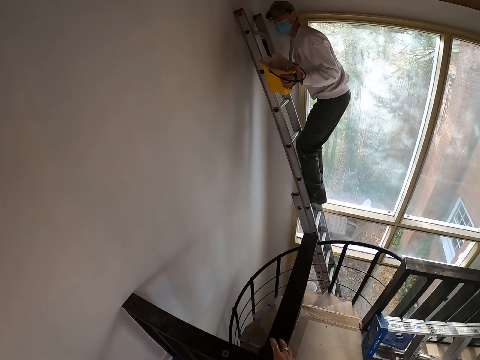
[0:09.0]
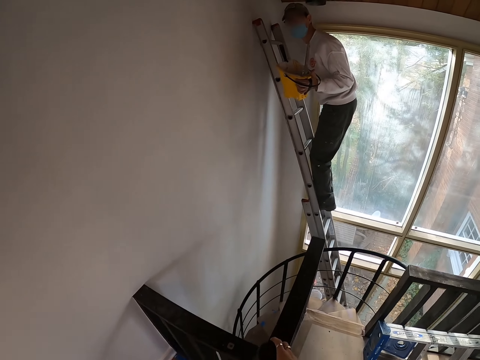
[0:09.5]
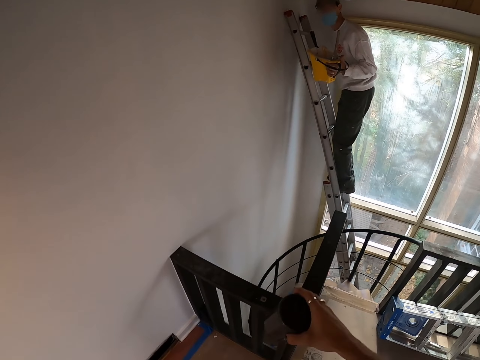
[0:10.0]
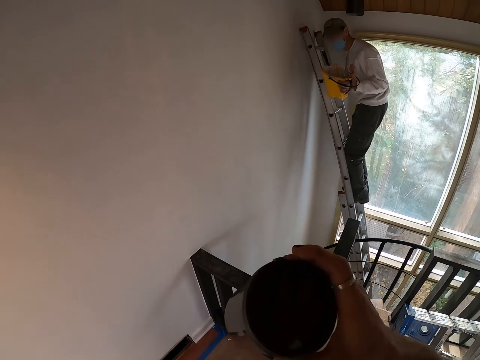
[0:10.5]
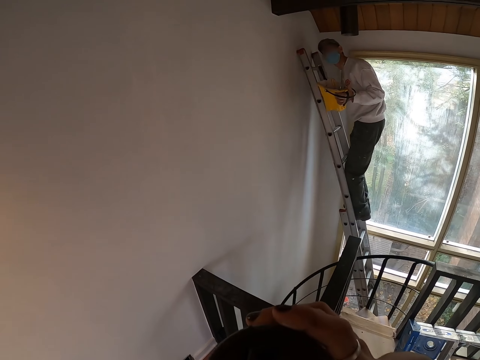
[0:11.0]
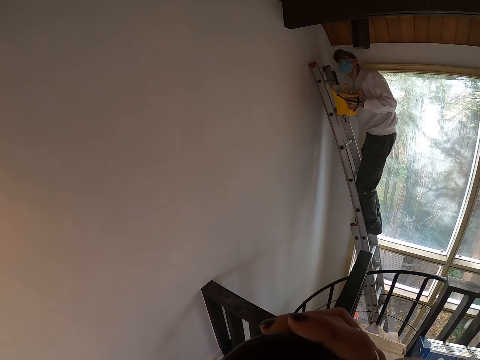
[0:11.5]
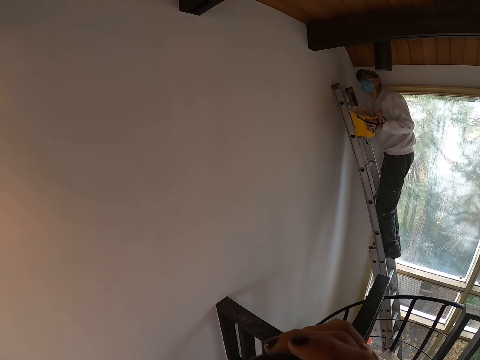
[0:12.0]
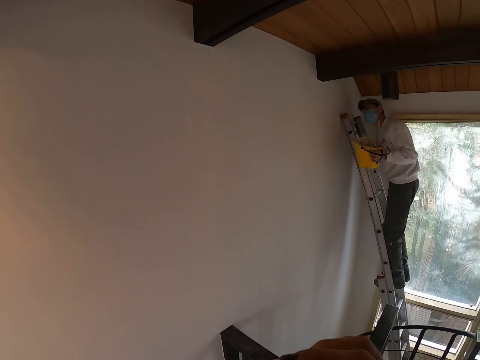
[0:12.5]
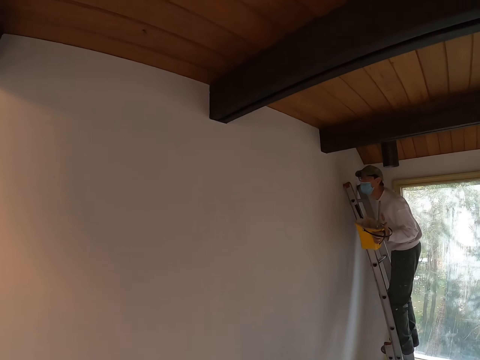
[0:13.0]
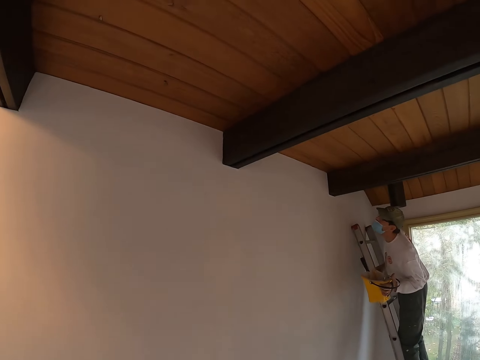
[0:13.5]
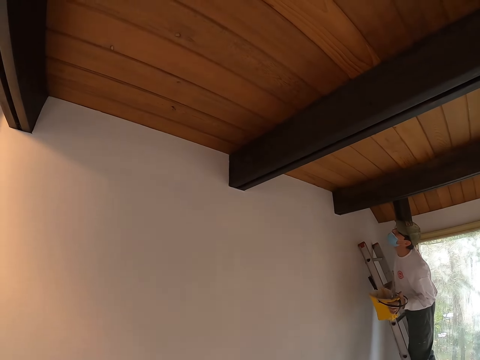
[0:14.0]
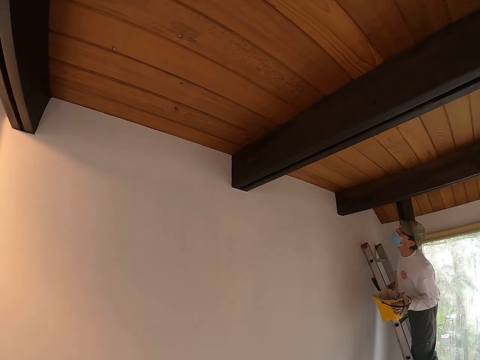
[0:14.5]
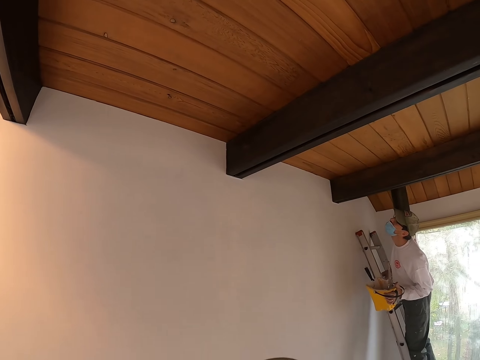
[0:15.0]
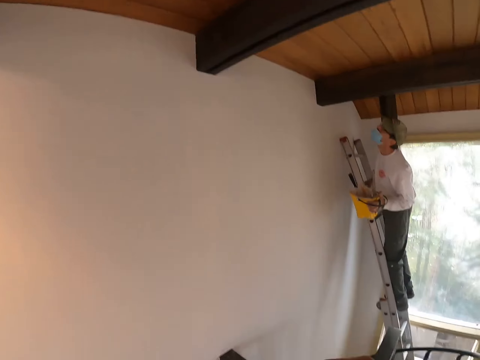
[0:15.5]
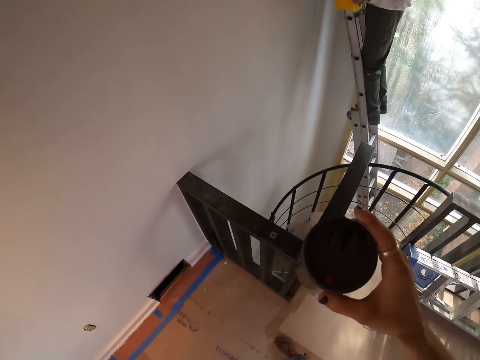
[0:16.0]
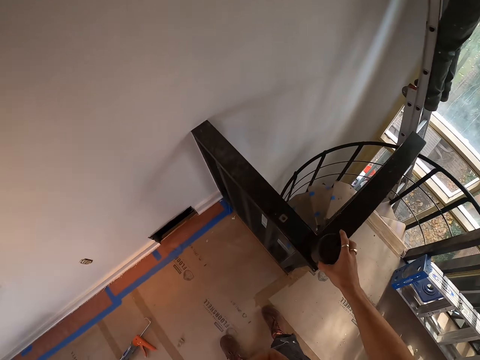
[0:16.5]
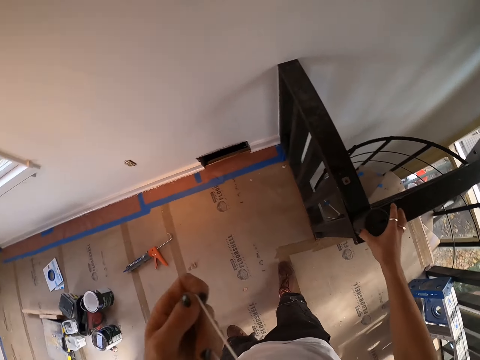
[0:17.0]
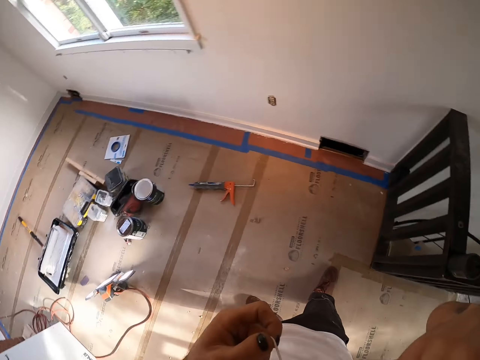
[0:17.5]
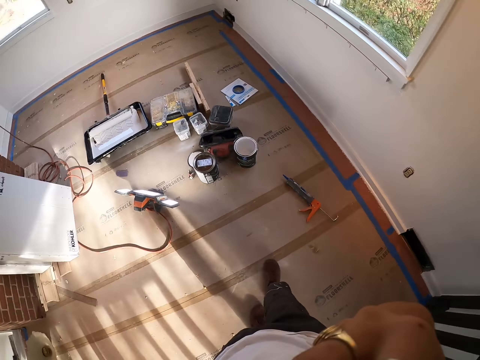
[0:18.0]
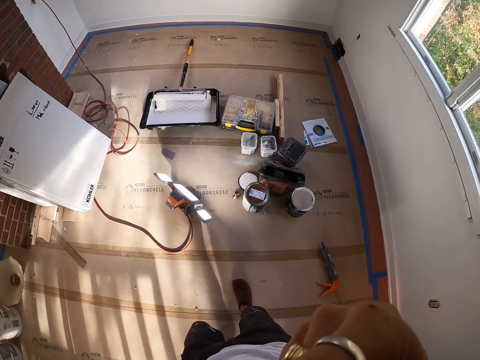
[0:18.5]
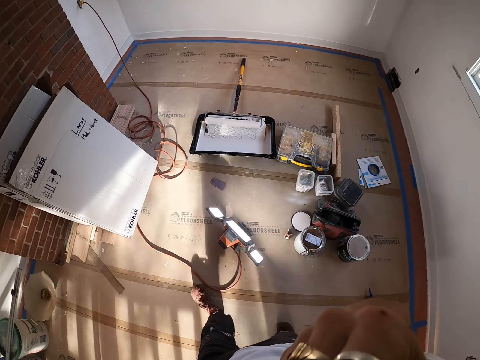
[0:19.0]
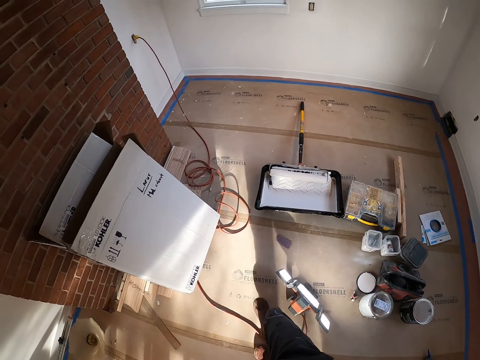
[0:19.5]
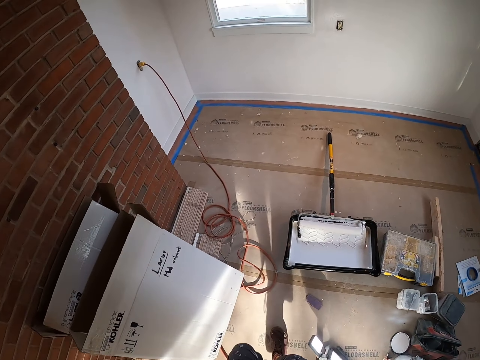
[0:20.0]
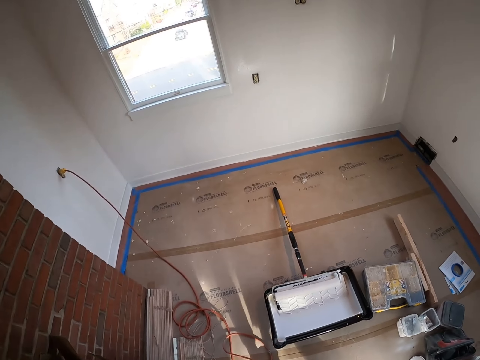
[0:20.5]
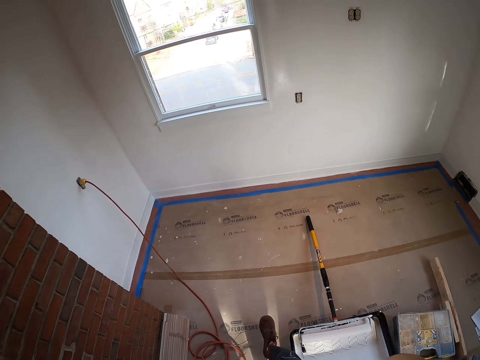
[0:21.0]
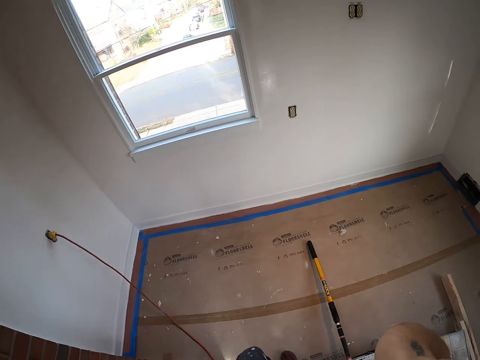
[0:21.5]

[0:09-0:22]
The camera wearer drinks water. They take the container. They place a cup on the metal.

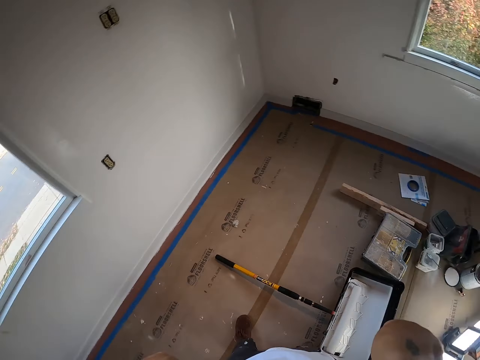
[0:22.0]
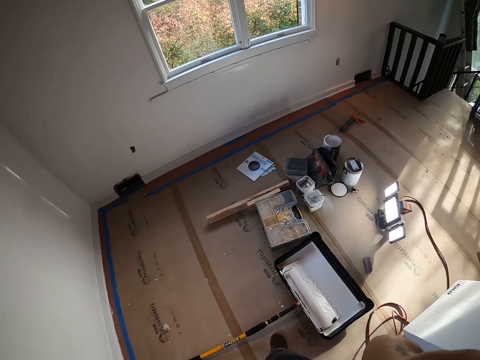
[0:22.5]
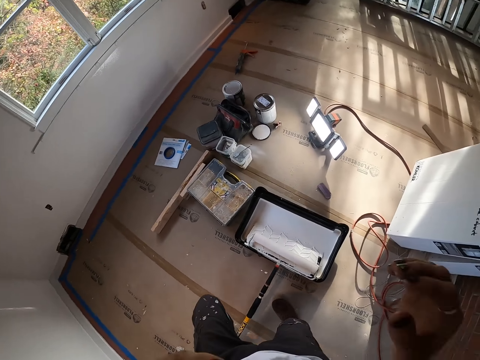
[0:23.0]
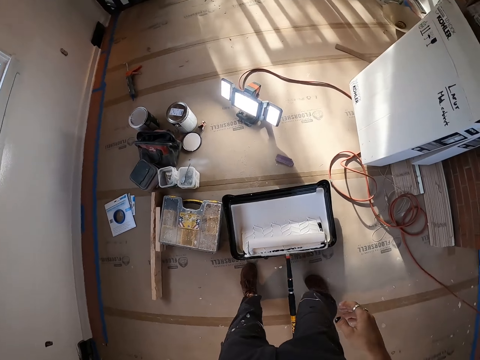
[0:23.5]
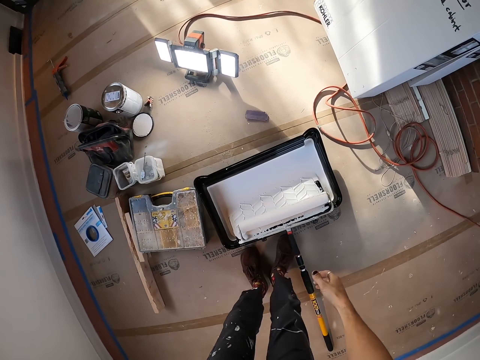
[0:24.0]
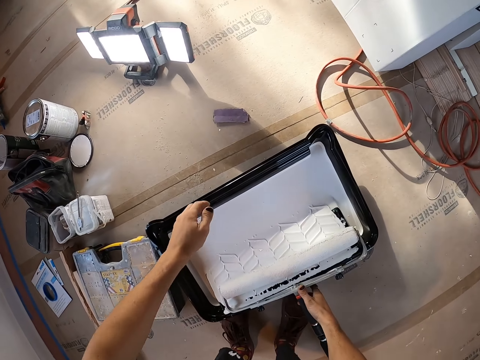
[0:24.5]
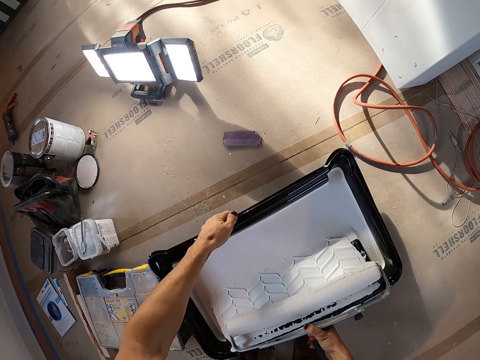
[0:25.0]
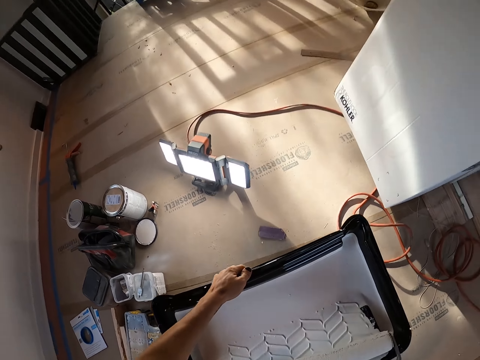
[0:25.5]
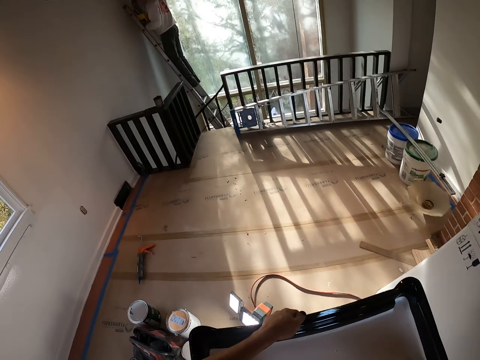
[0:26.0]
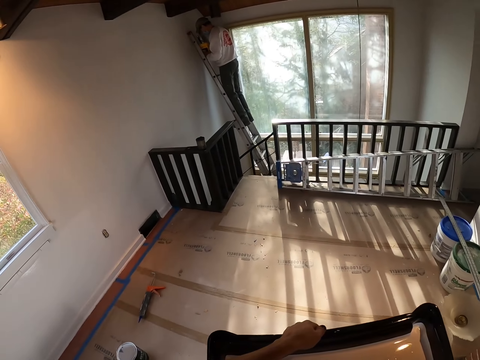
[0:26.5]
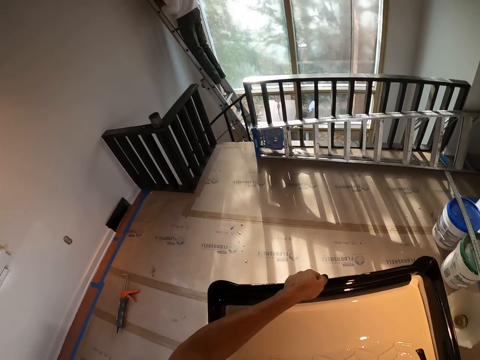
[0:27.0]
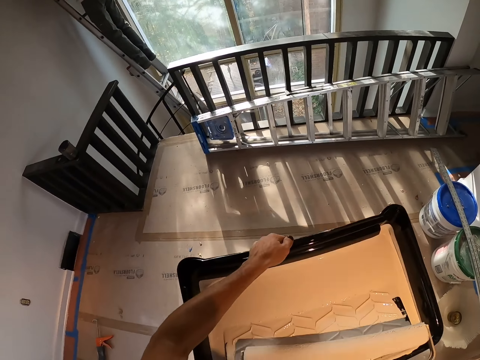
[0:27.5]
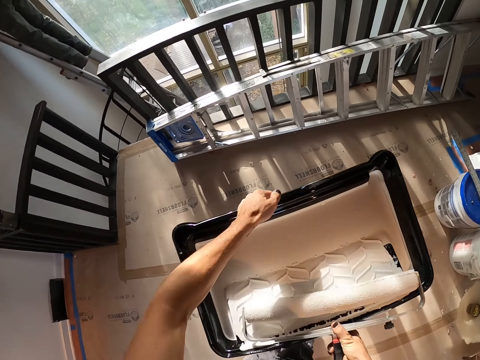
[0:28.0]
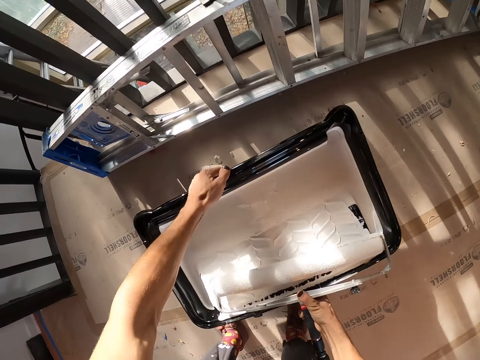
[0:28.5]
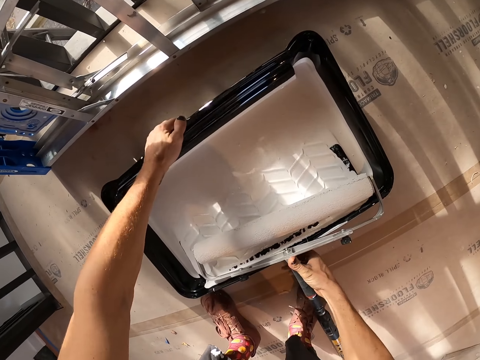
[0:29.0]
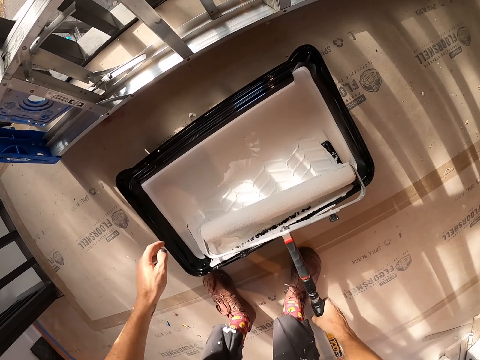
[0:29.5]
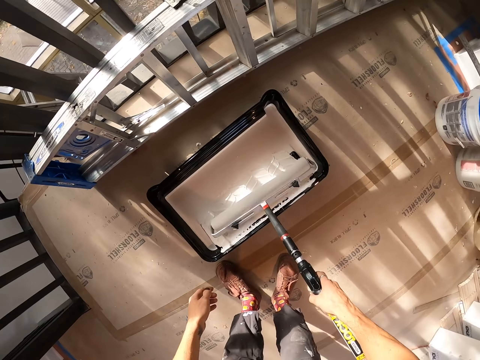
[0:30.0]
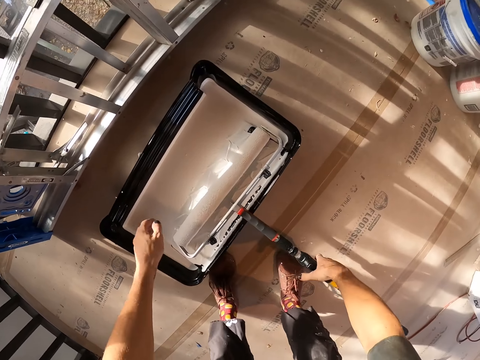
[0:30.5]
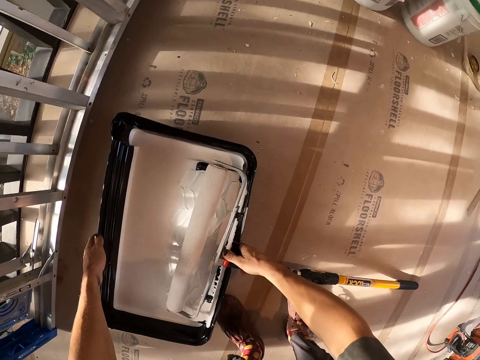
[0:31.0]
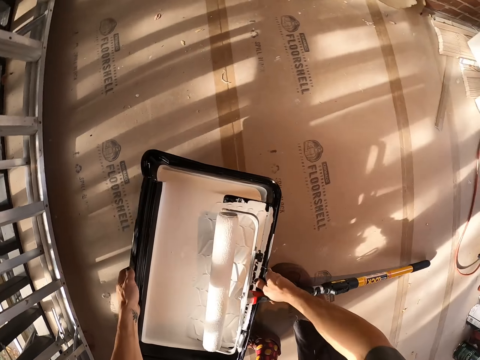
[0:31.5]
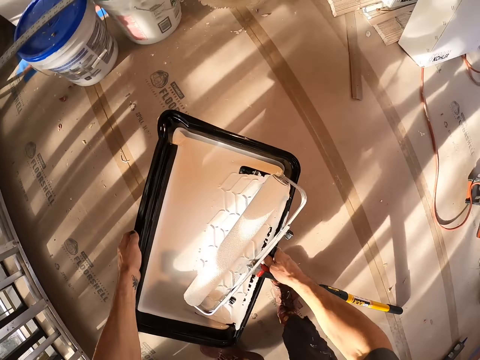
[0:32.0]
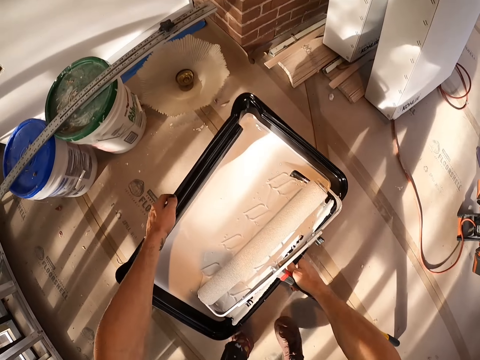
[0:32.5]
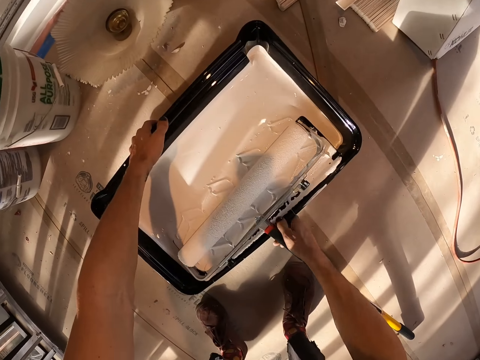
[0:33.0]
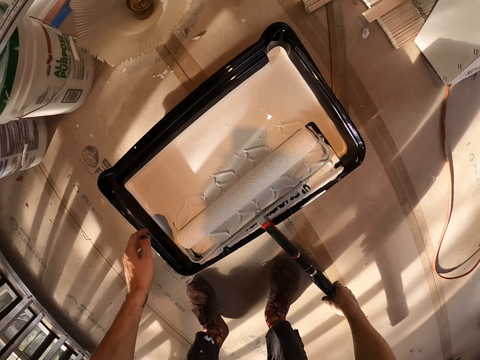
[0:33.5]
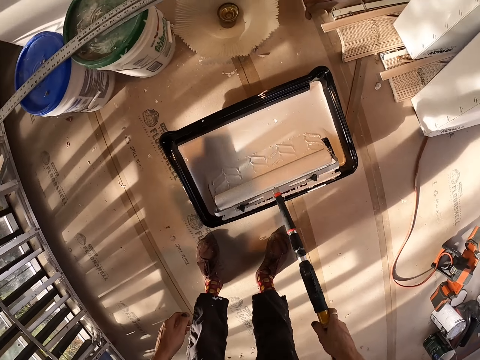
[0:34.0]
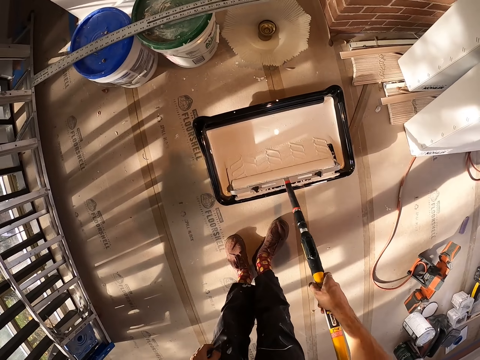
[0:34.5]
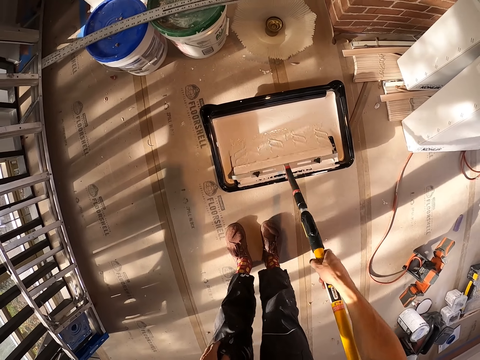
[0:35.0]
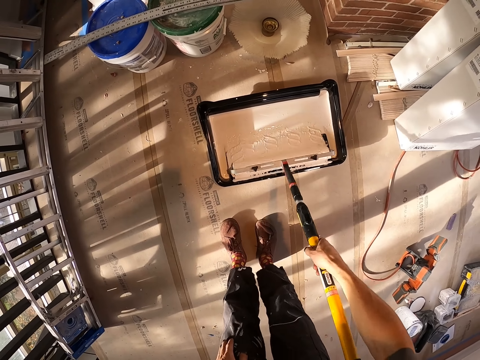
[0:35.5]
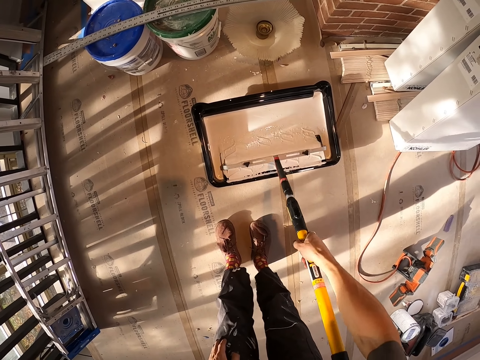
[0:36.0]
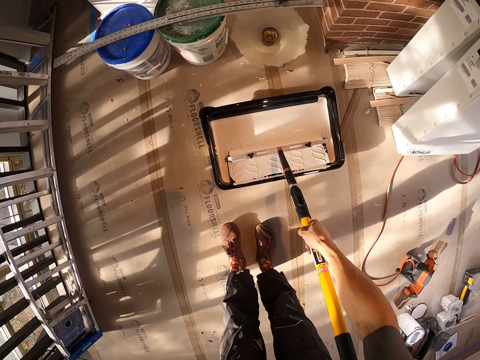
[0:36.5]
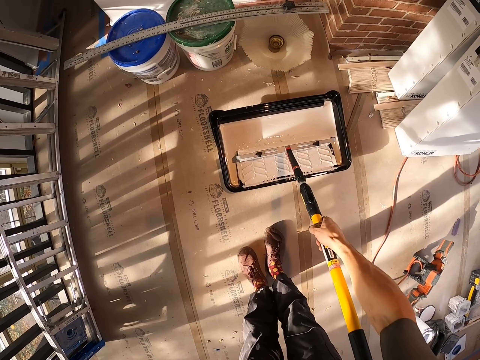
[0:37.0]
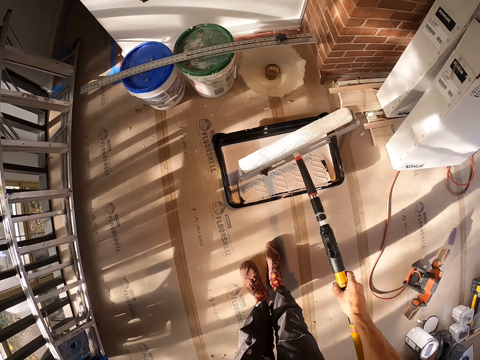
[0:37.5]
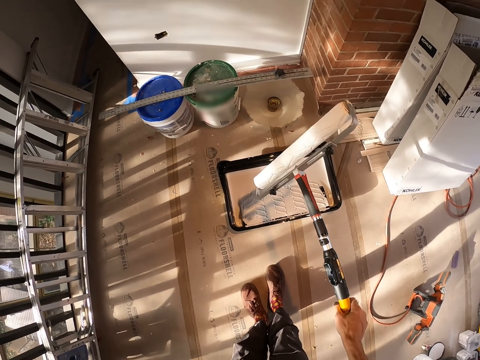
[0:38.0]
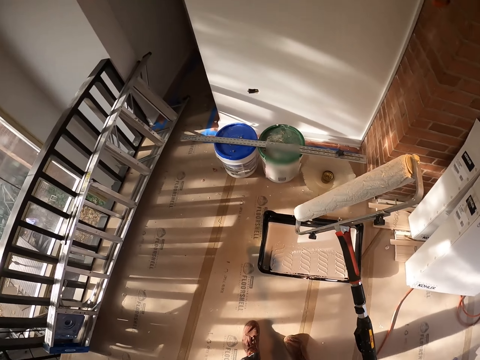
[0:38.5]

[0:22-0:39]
The camera wearer takes a paint collector or drywall vacuum sander from the floor. They place the paint collector on the floor. They take the paint collector from the floor. They place the paint collector on the floor. They paint the paint collector. They take the paint on the paint machine.
